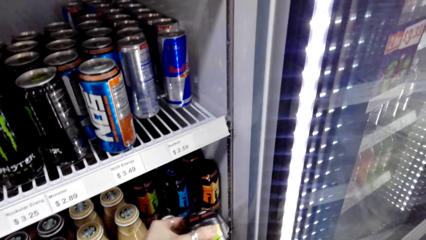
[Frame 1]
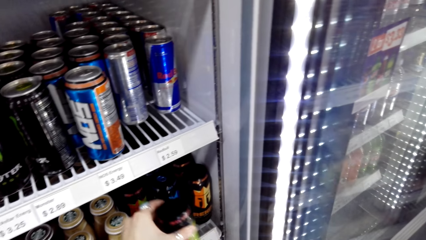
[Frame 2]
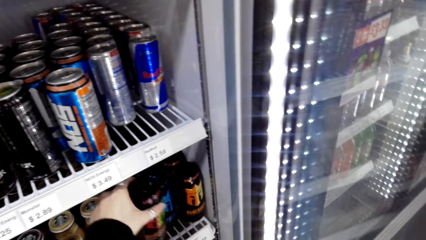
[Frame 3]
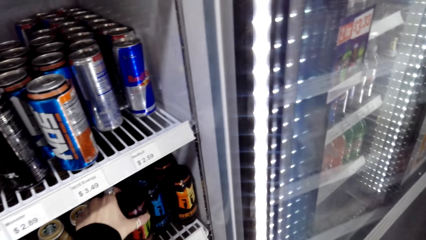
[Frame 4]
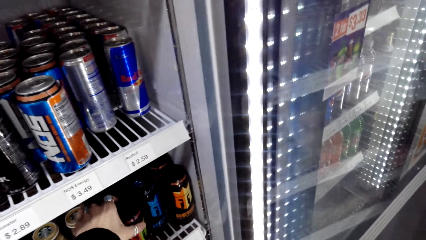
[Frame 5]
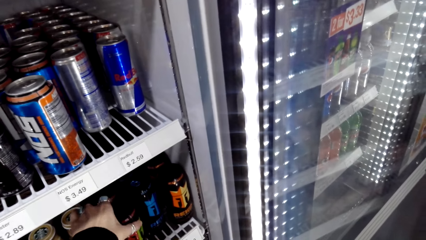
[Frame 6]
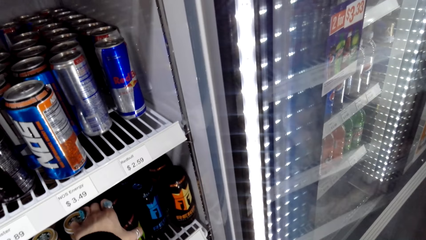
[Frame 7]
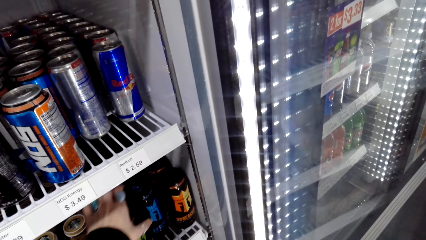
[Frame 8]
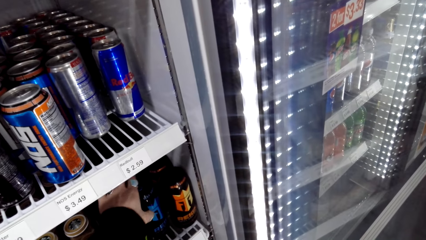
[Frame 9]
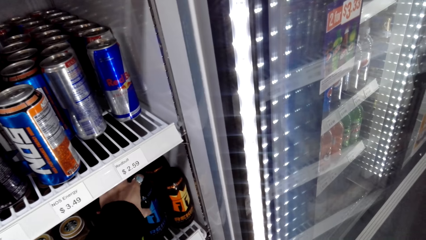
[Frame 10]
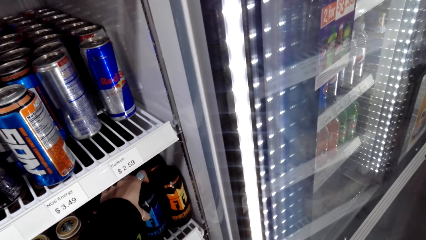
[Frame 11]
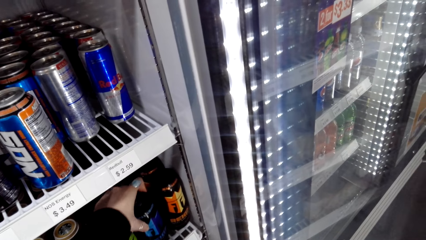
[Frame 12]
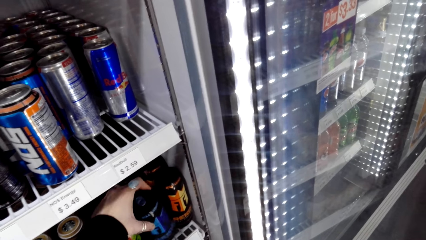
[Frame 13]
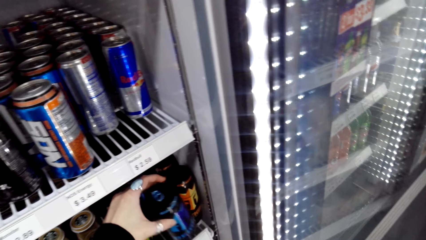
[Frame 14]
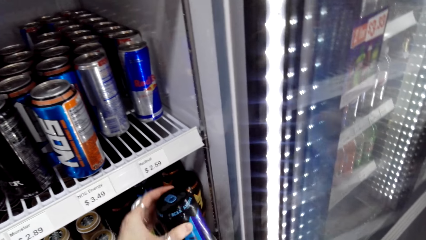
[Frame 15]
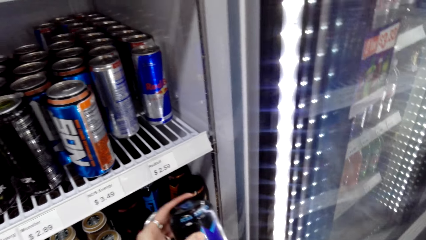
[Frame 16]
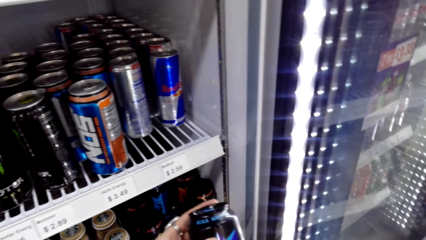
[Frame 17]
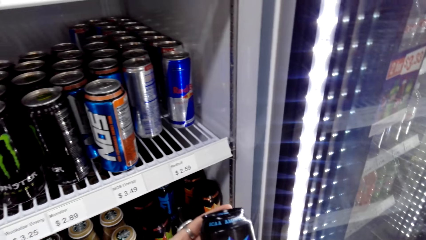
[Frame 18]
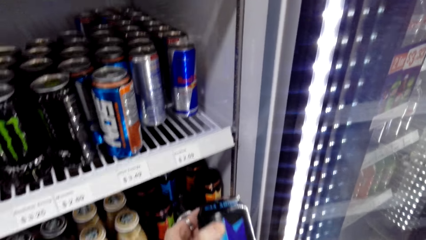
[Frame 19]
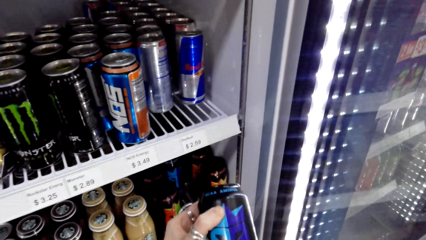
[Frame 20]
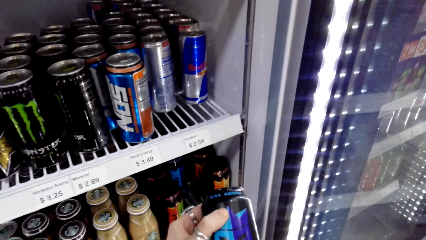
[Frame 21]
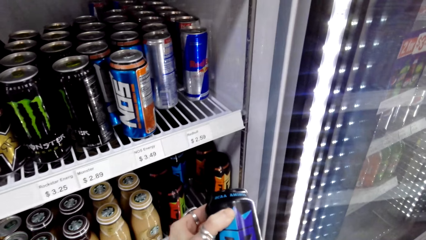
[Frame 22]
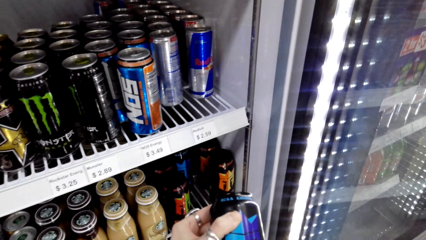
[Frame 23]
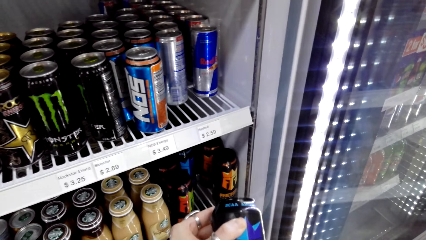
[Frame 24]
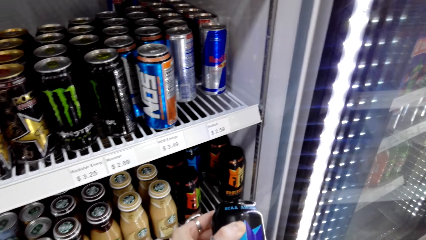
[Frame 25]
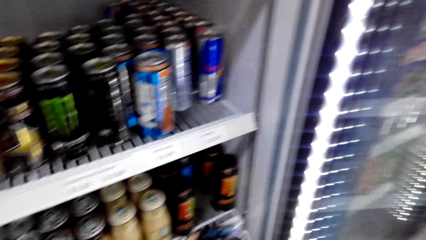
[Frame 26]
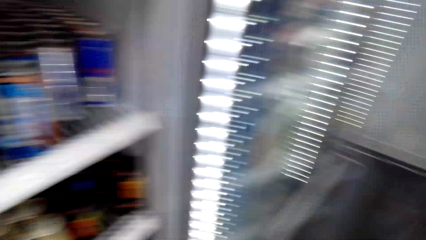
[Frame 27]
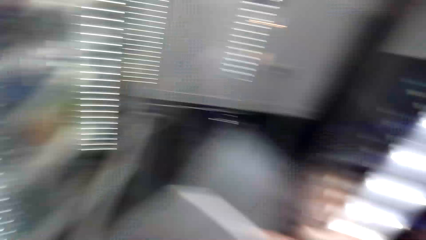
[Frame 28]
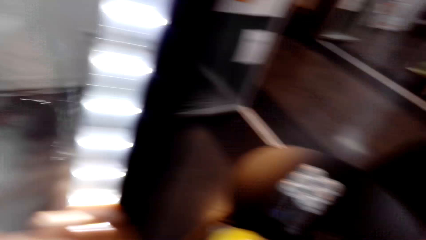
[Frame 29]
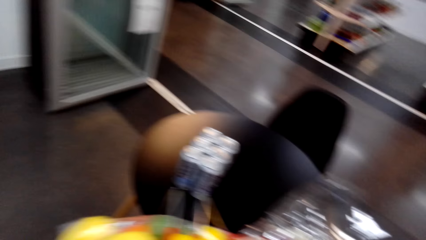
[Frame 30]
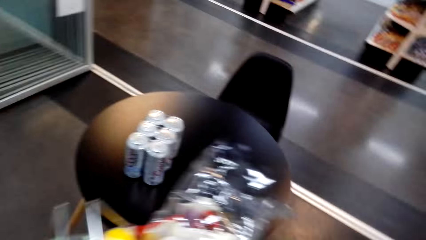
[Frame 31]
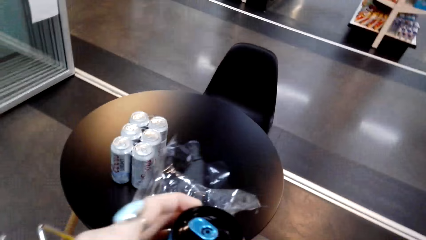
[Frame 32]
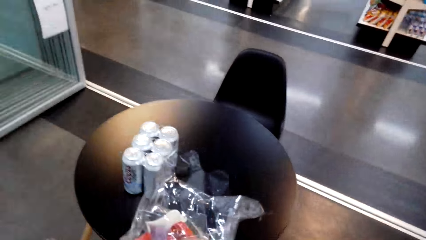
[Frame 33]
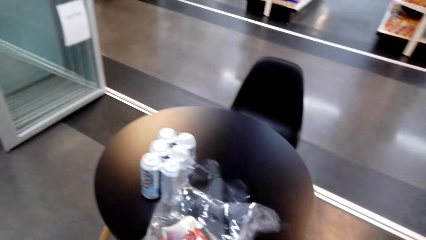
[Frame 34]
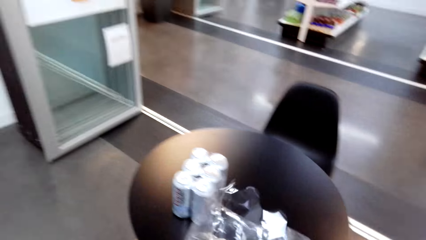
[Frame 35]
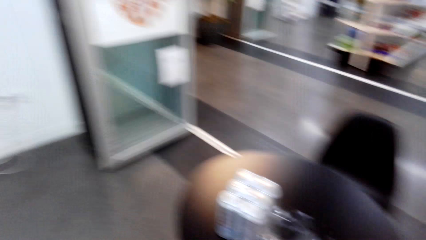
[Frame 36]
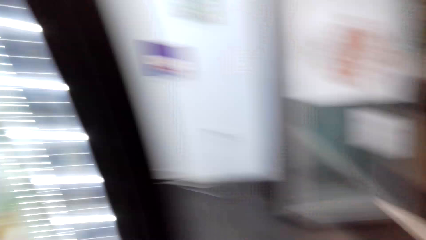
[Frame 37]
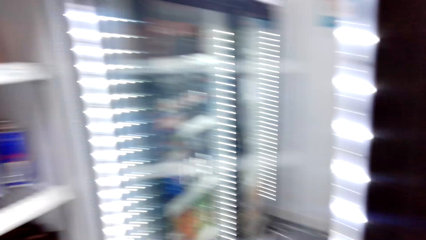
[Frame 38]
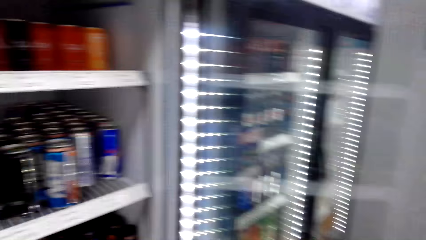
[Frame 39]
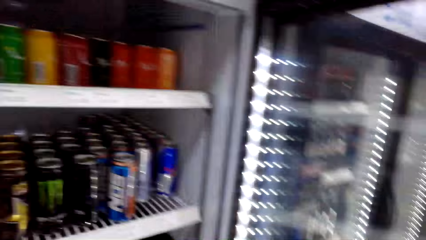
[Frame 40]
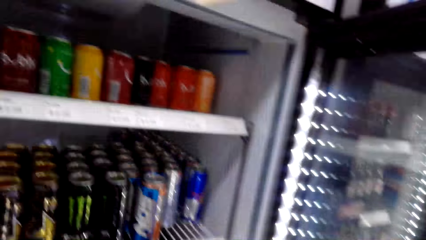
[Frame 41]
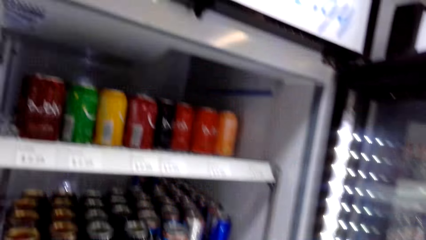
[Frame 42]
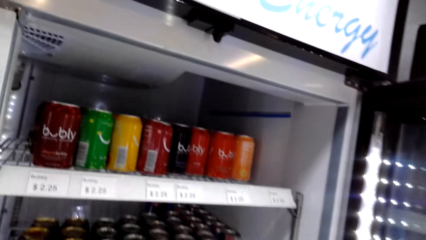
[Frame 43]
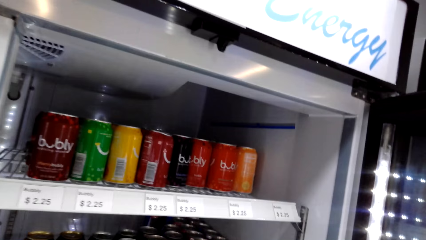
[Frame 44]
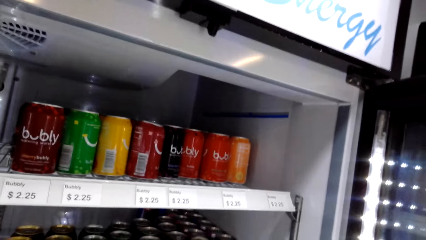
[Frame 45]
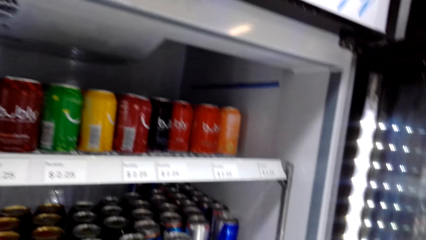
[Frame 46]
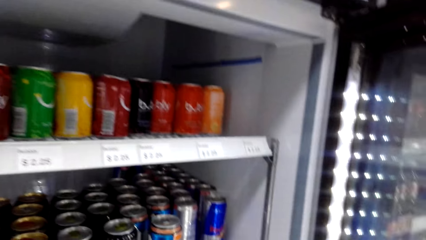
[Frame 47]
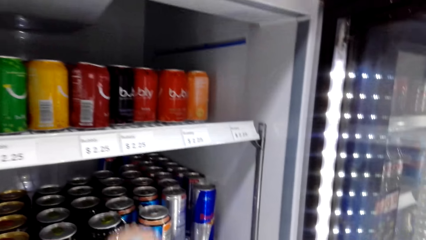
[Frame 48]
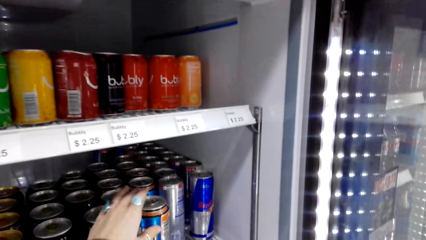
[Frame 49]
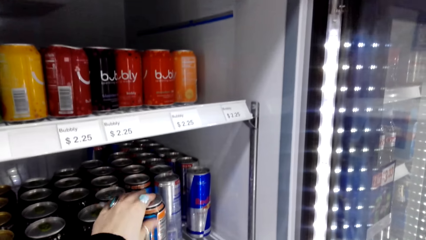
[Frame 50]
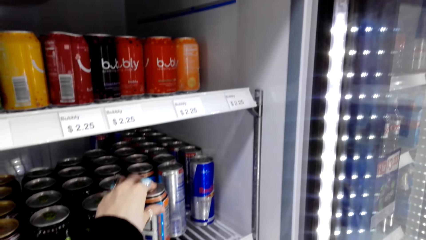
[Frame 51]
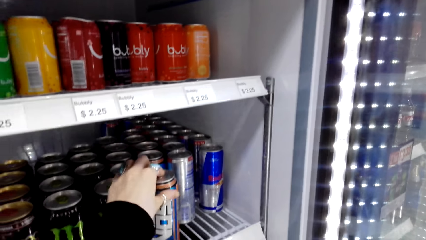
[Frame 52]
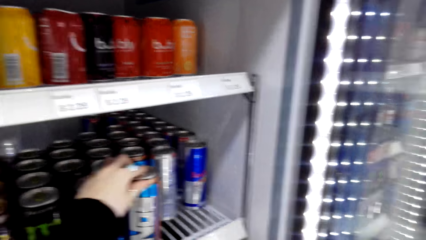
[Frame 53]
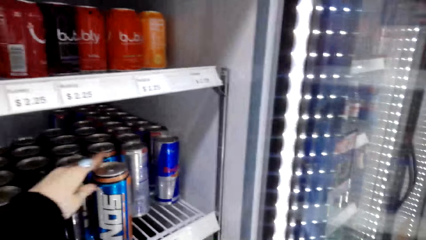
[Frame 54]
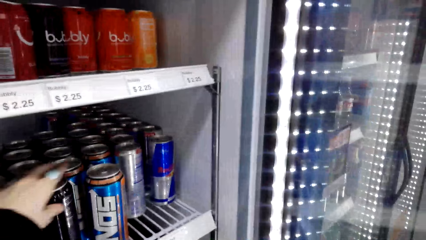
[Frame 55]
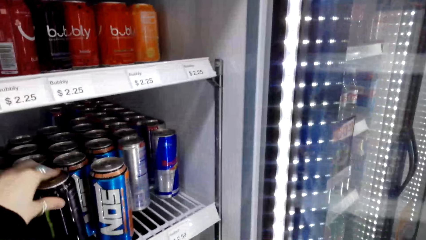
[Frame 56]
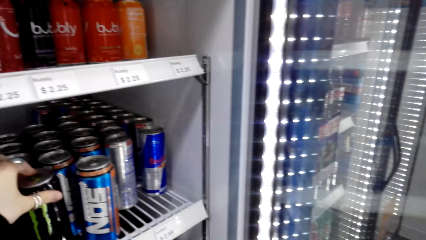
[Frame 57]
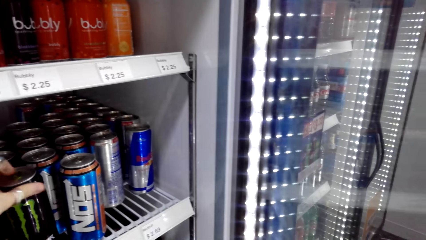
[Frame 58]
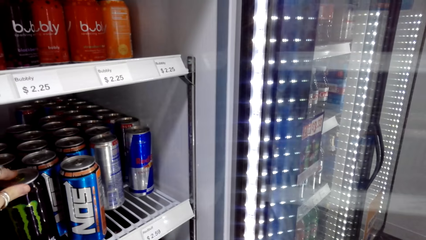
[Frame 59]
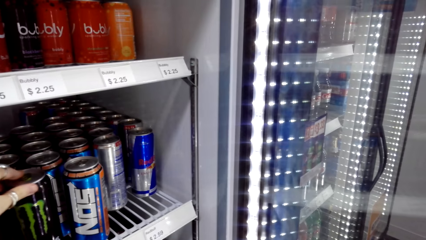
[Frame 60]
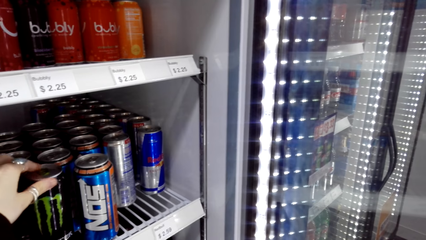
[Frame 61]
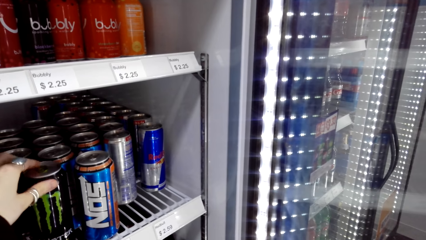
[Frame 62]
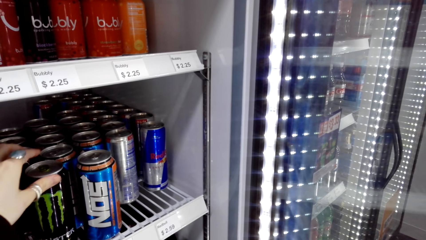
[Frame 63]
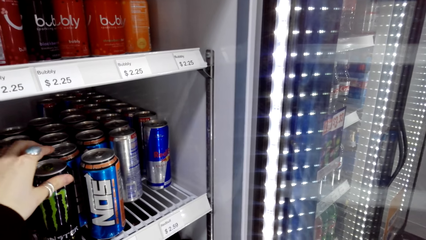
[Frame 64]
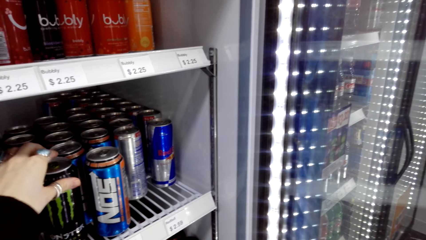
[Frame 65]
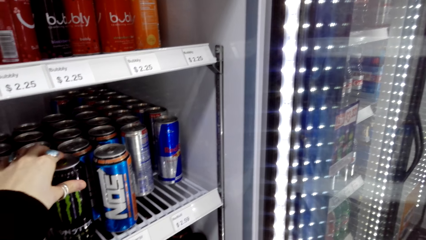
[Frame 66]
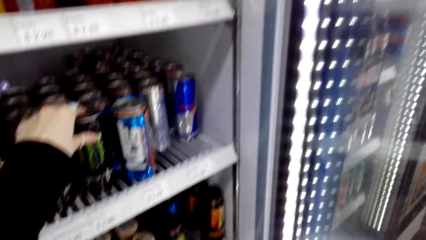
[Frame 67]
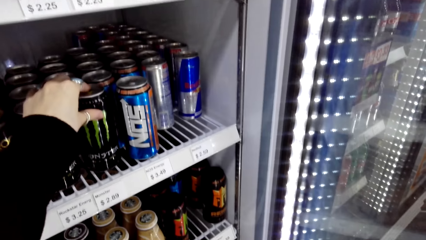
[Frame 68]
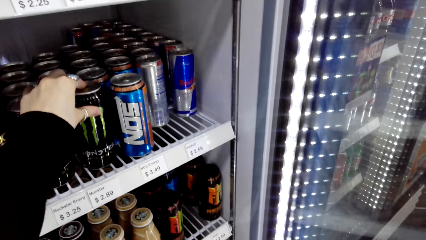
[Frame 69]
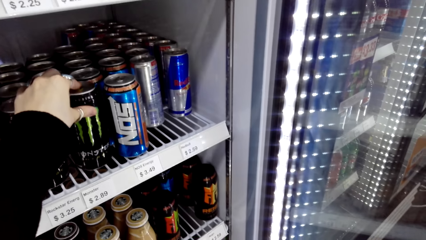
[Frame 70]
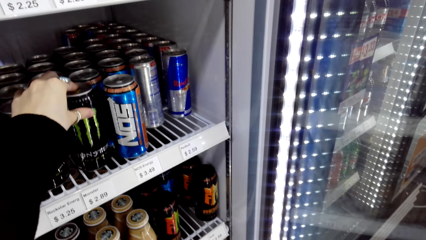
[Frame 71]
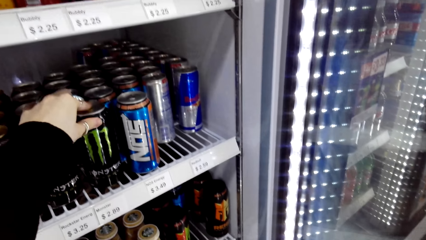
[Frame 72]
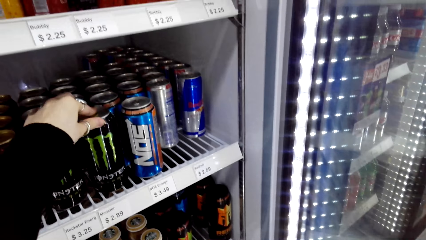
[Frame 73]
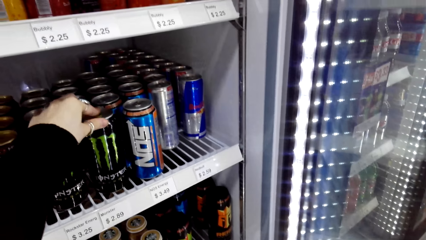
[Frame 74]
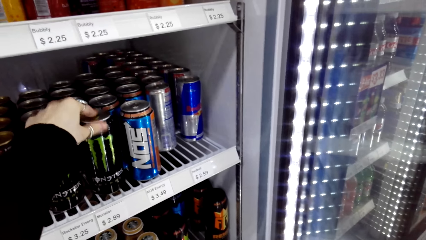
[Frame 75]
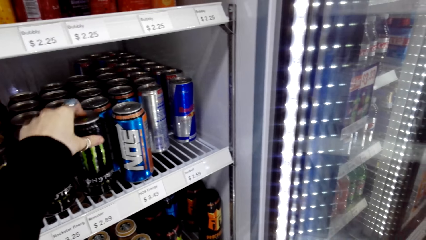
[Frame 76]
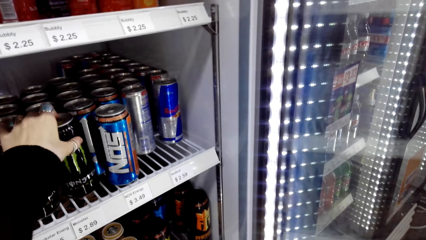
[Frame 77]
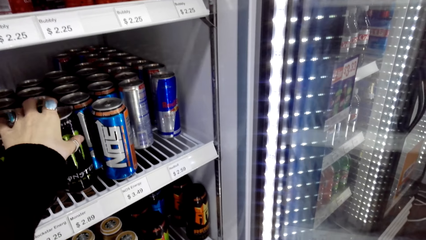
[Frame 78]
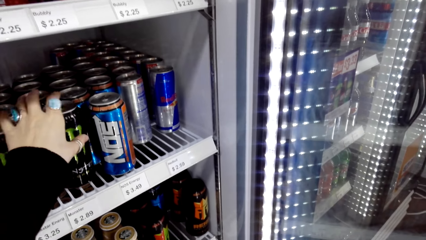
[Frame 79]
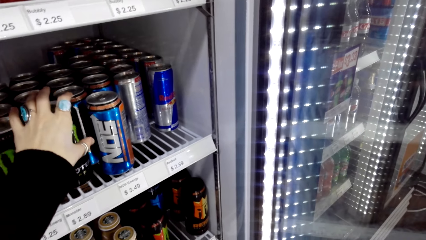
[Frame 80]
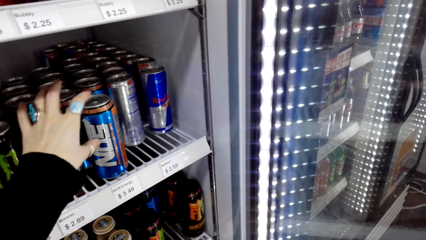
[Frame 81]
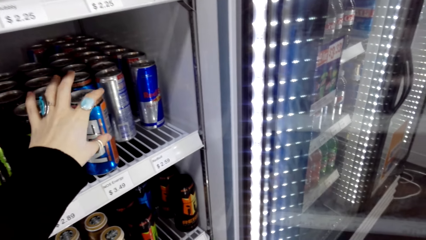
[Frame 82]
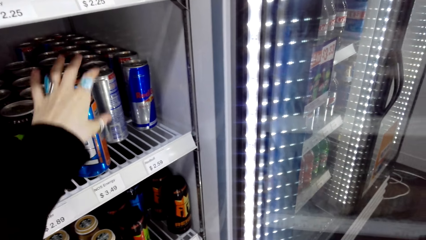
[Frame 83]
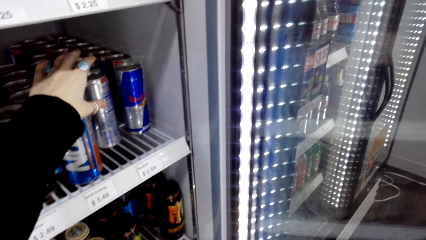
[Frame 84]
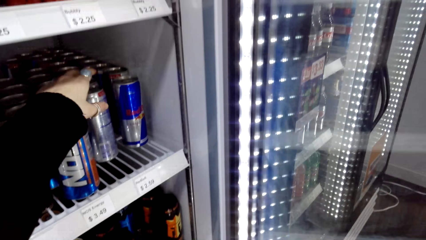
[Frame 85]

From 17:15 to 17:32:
The camera wearer puts the drink can in the fridge. They pick up a drink can in the fridge. They view the drink can. They put the drink can in the supermarket basket, on the plastic bag. They view drinks in the fridge. They adjust cans in the fridge. They touch cans in the refrigerator.
